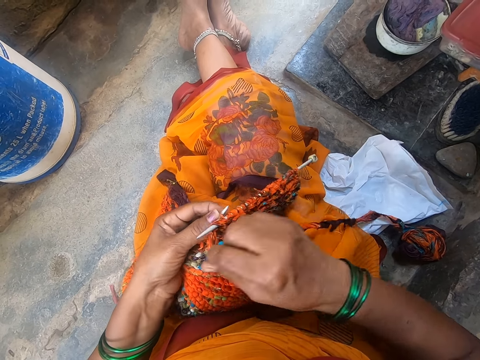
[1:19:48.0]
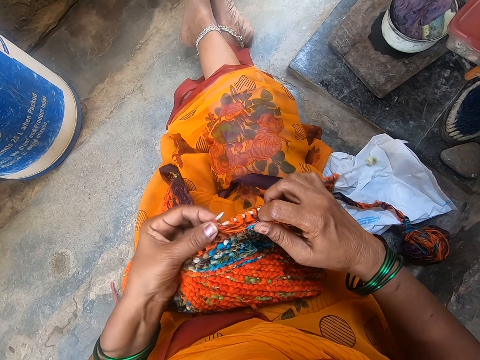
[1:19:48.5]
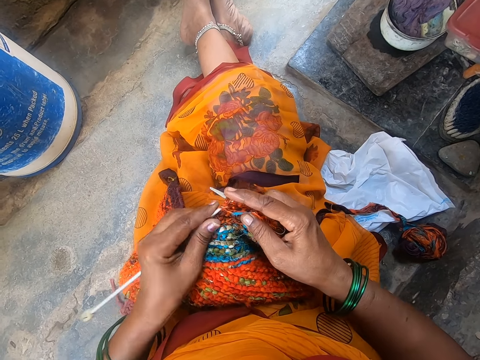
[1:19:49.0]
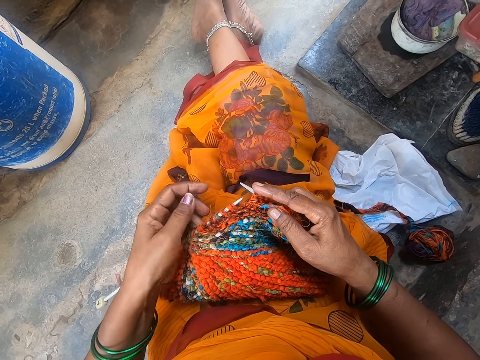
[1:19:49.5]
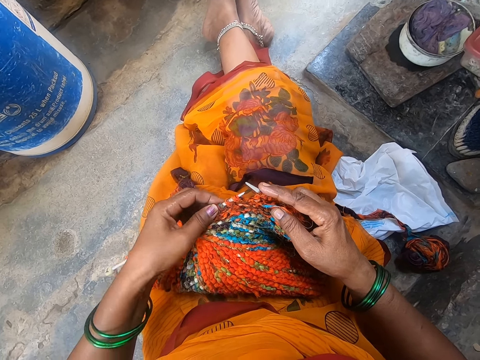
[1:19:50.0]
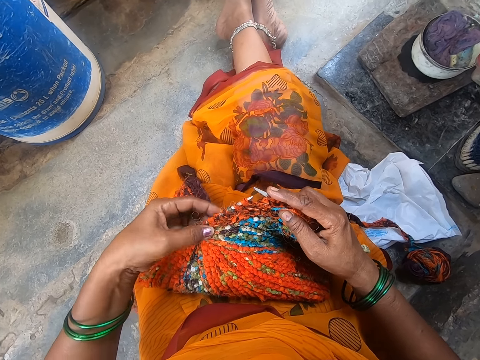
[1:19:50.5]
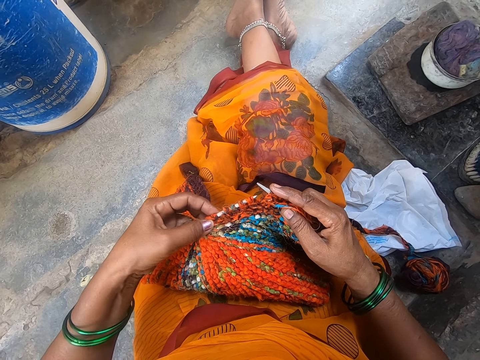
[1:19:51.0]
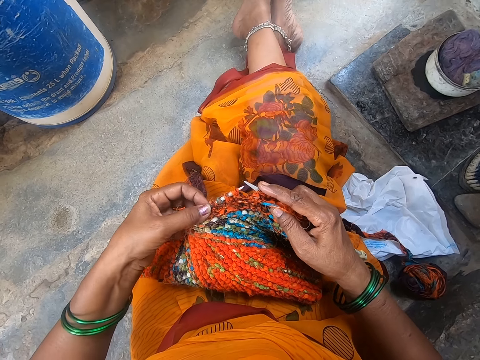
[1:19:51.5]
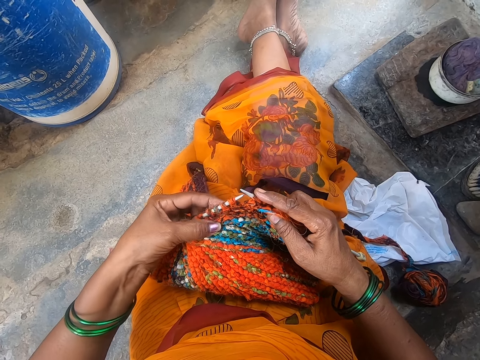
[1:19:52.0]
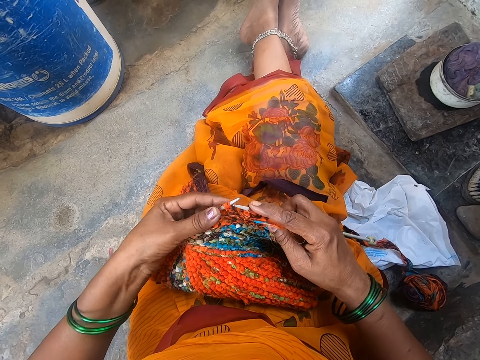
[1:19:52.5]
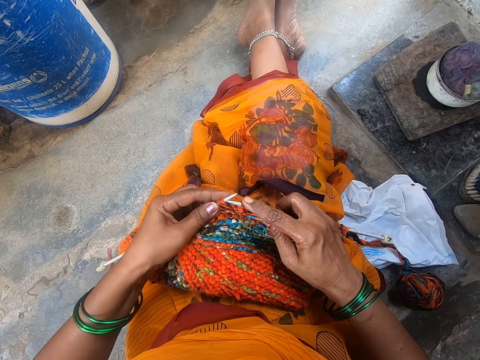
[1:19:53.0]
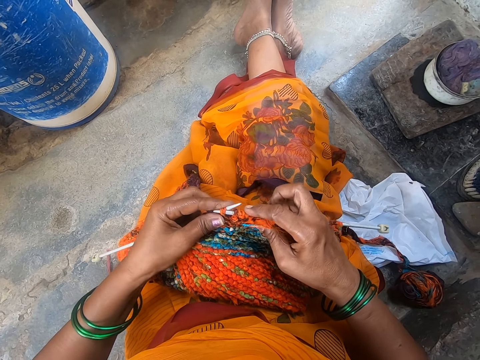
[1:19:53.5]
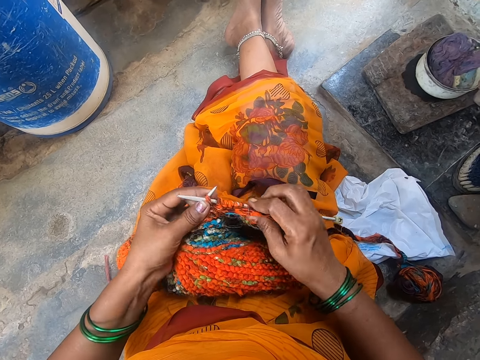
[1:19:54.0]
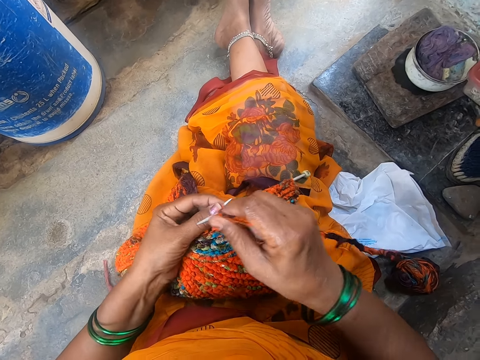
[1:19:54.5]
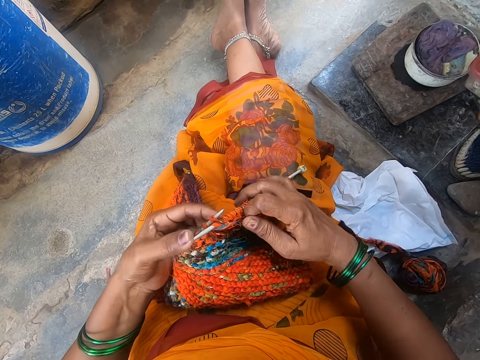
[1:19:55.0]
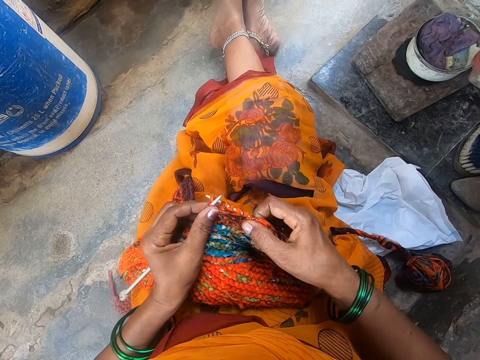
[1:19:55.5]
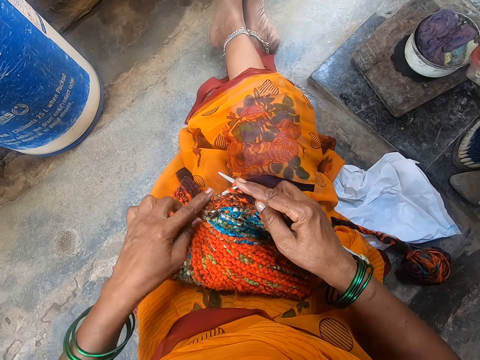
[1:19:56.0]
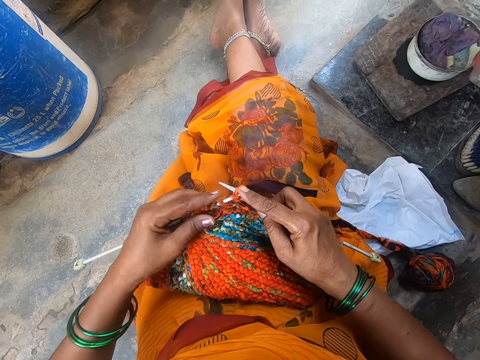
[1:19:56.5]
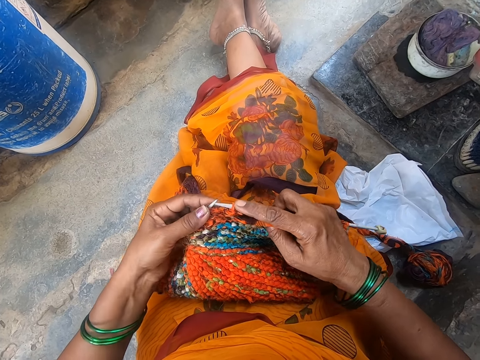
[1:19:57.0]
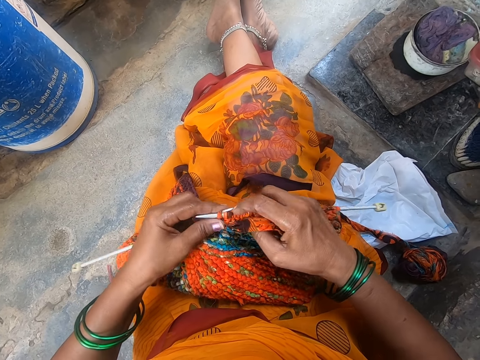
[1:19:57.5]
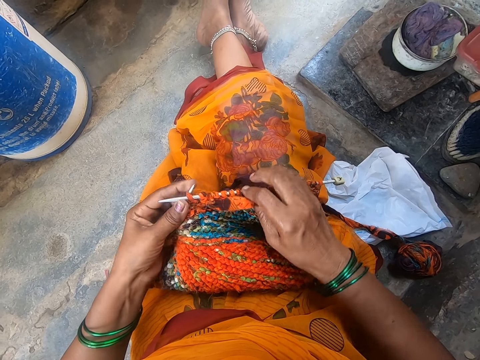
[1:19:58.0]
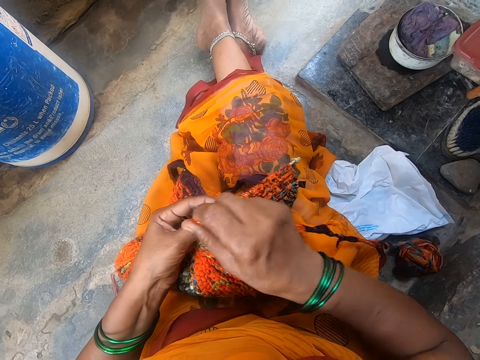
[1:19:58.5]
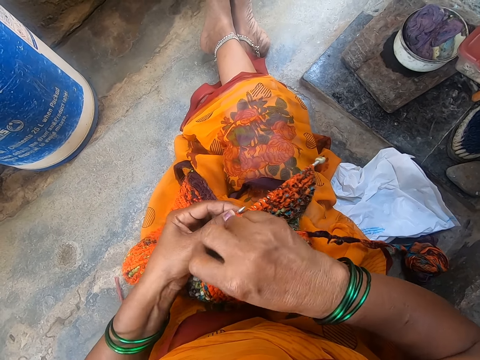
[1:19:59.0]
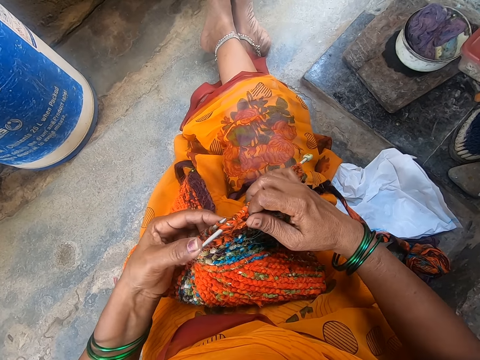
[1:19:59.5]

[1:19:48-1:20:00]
The camera wearer pushes down the cloth stitches. They knit.

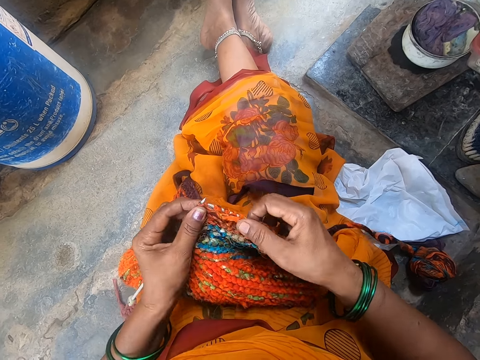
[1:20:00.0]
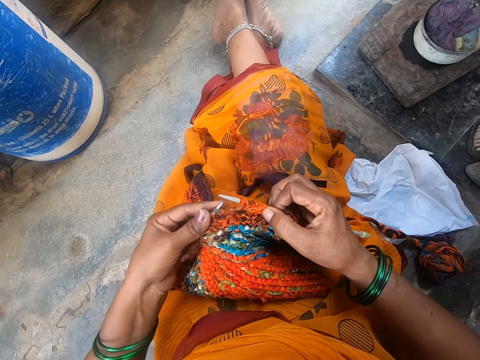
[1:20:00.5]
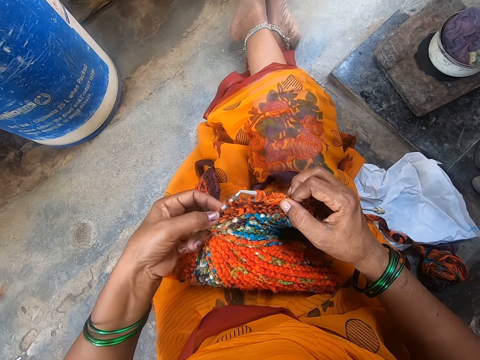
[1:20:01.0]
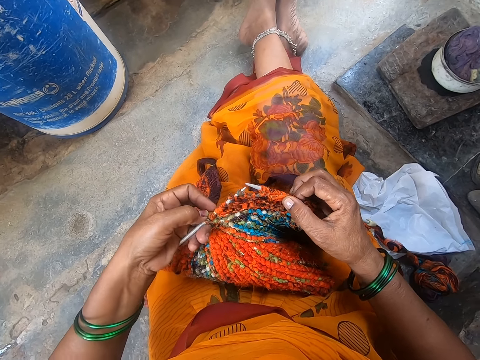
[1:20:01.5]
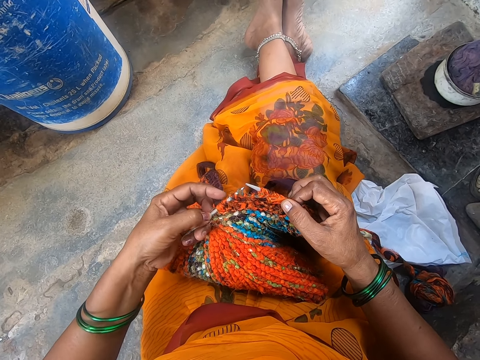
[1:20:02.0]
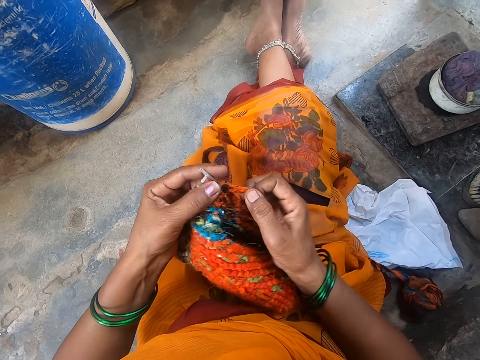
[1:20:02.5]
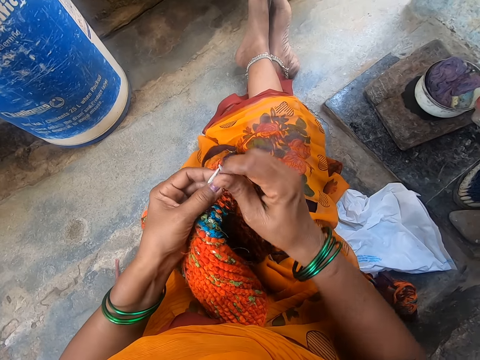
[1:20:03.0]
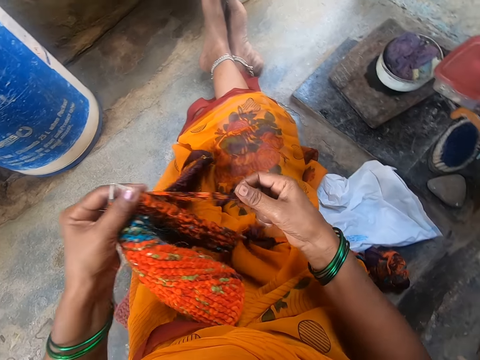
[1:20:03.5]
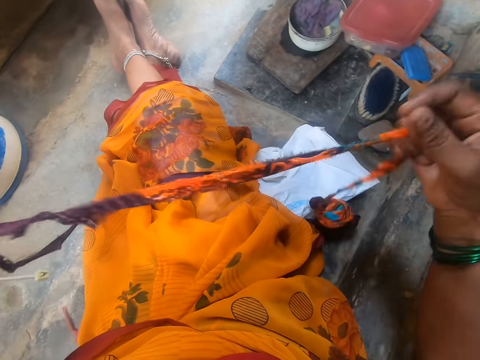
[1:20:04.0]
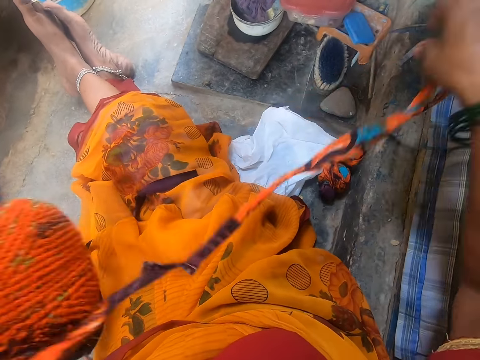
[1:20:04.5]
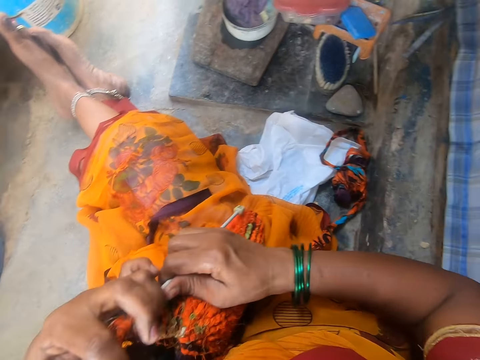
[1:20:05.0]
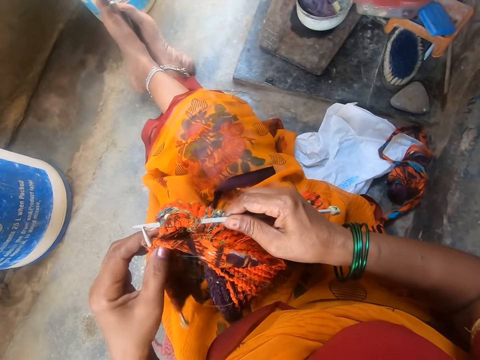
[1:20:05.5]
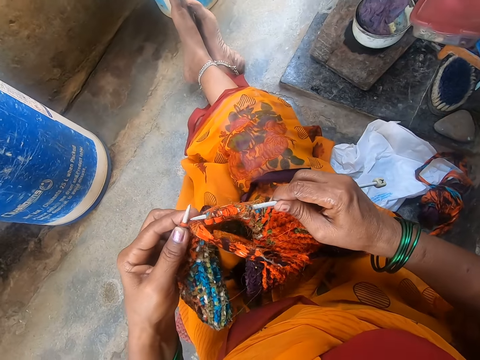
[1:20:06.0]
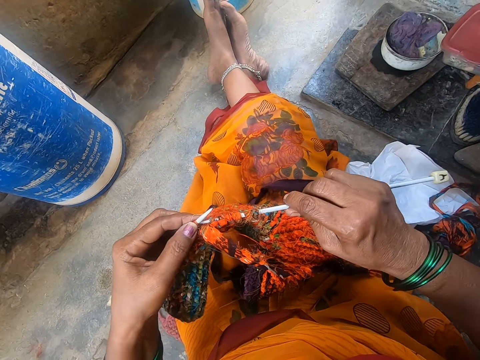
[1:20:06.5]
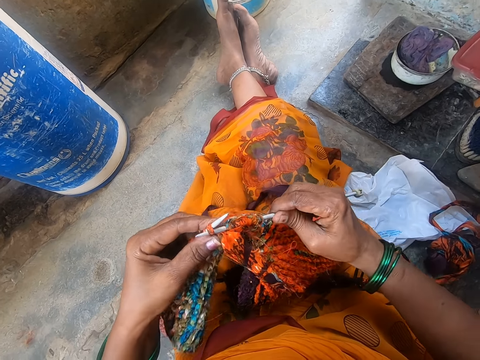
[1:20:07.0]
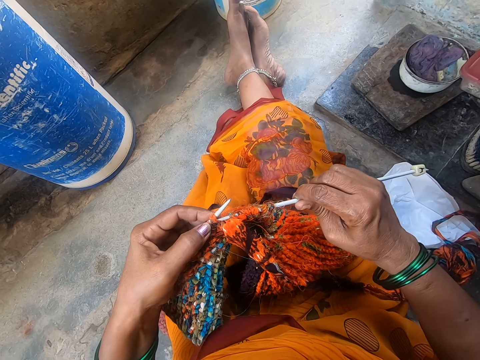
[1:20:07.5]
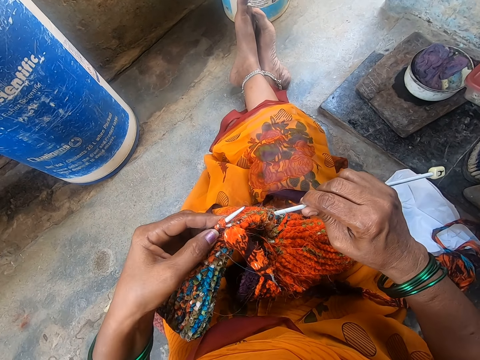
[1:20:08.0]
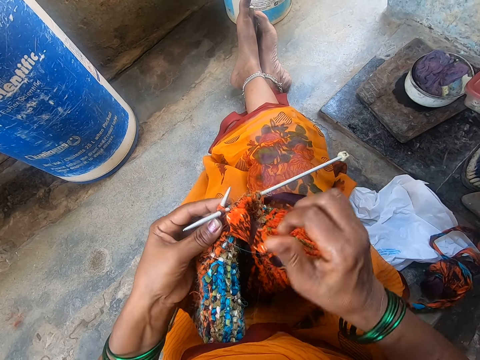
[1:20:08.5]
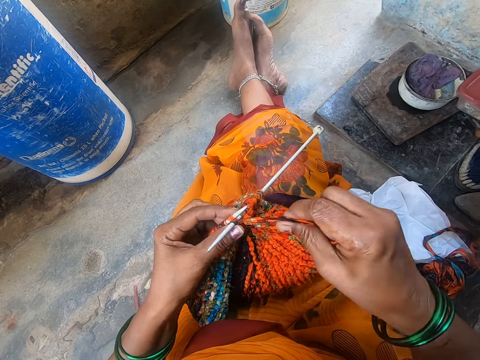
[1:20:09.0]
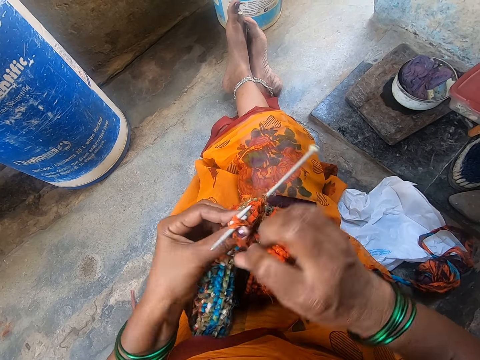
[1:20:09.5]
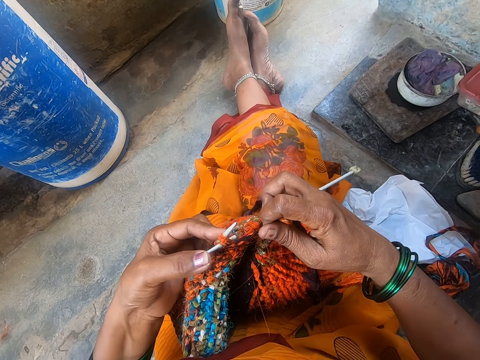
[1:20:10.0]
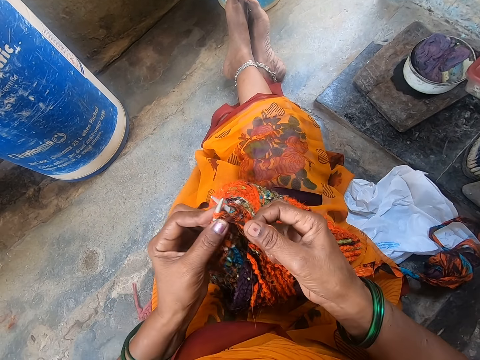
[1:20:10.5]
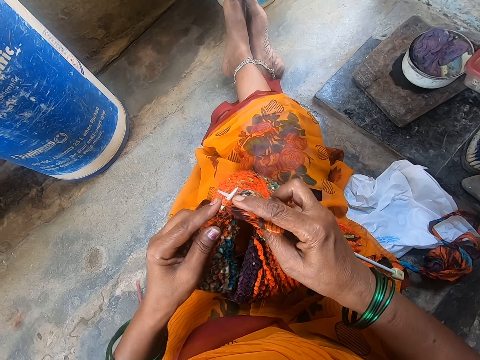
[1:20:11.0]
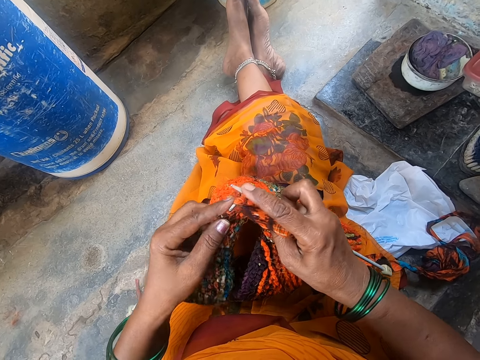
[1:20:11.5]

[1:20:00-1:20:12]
The camera wearer straightens the thread. They pull the thread. They knit a fabric using a crochet.

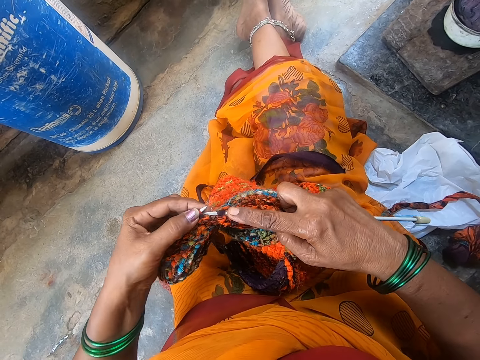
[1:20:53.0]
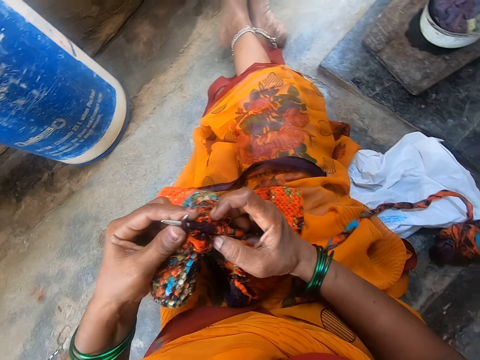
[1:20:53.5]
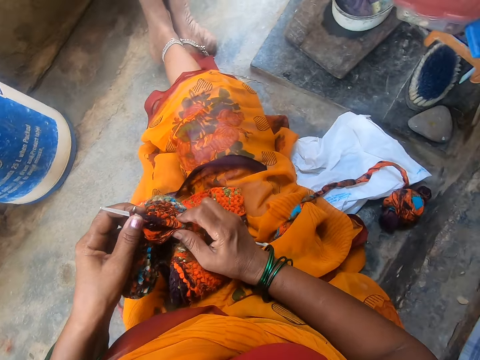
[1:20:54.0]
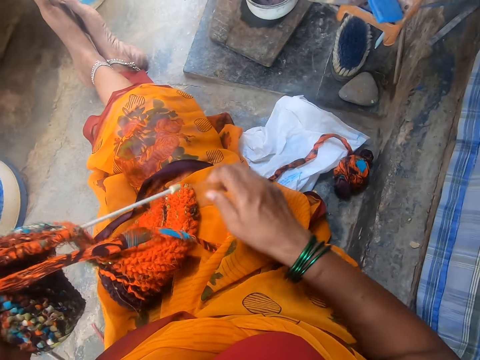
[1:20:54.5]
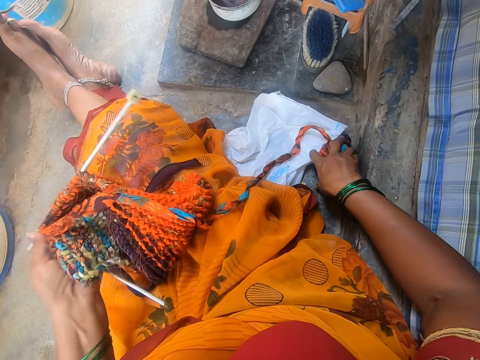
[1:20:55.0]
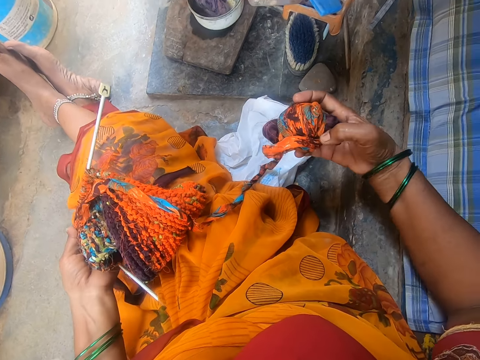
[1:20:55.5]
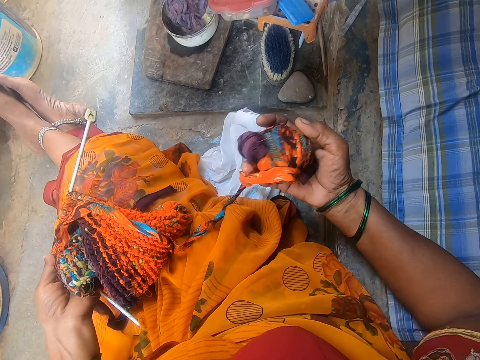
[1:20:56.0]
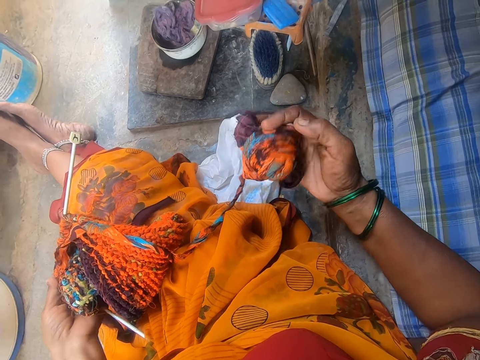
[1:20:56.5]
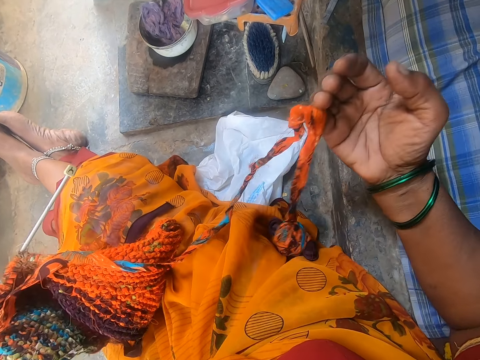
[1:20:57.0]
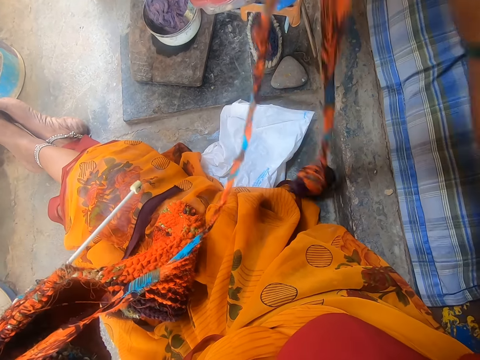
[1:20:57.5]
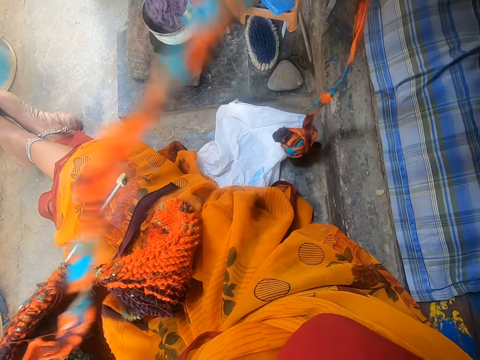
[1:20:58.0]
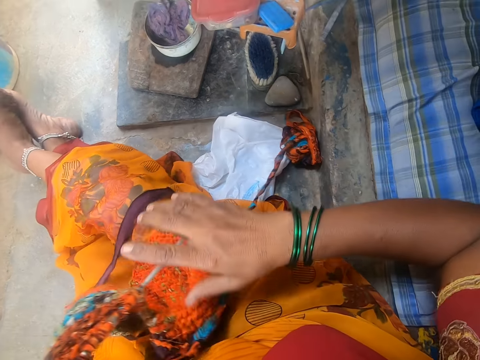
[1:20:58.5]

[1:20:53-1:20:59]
The camera wearer picks up the thread from the floor. They unroll the thread. They roll the thread.
